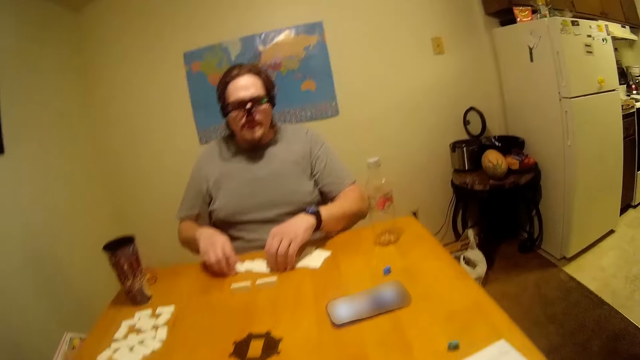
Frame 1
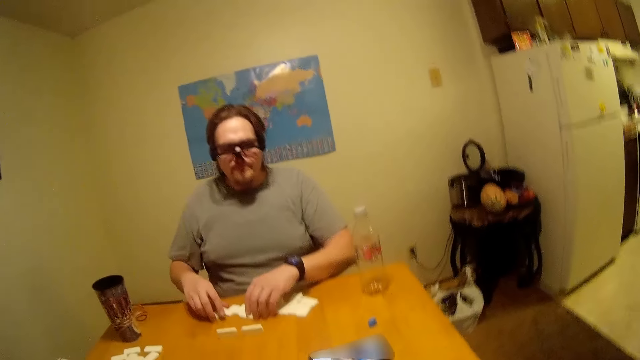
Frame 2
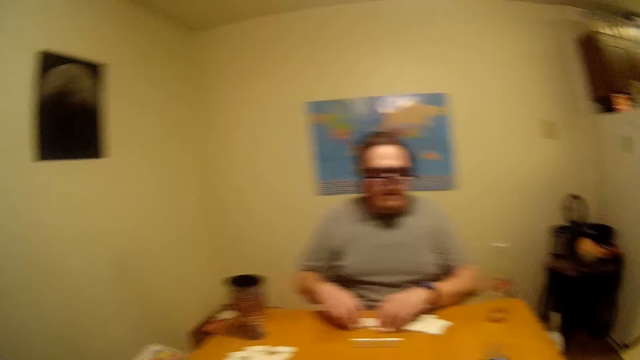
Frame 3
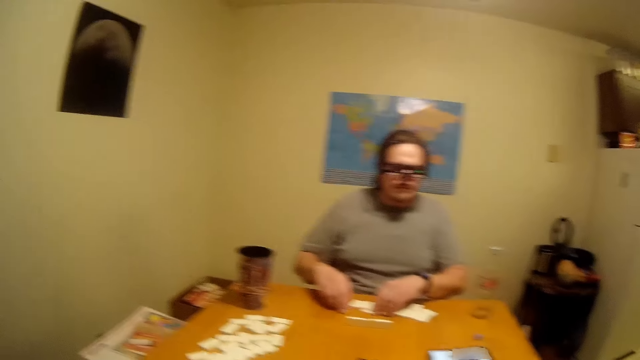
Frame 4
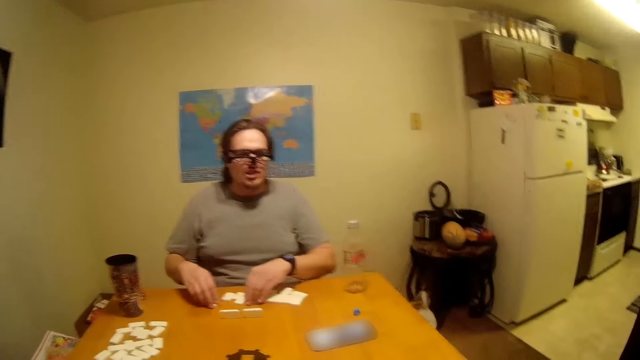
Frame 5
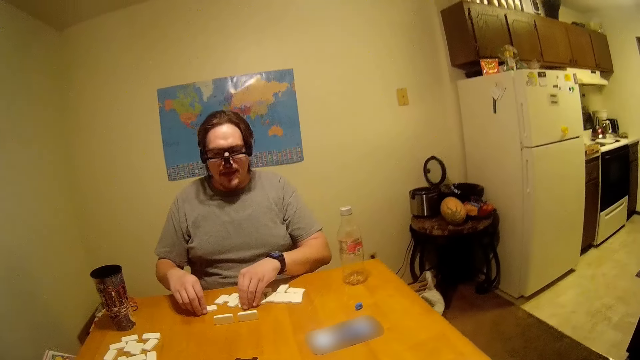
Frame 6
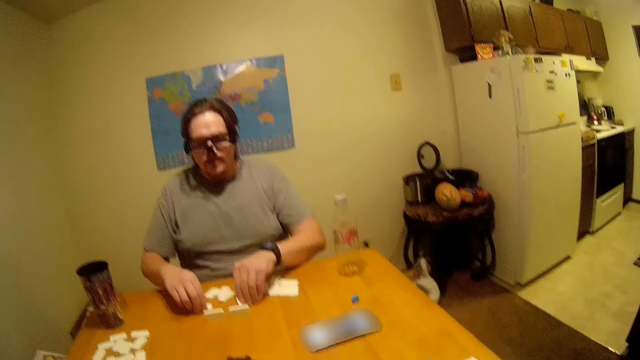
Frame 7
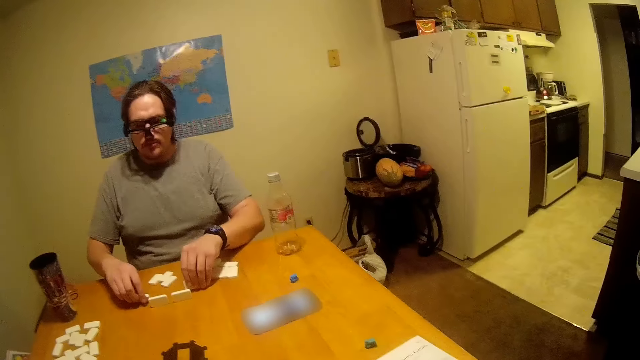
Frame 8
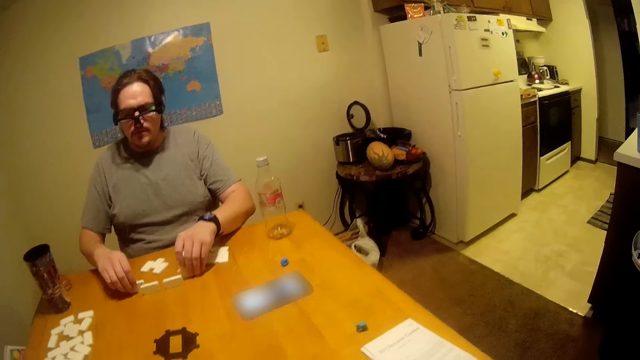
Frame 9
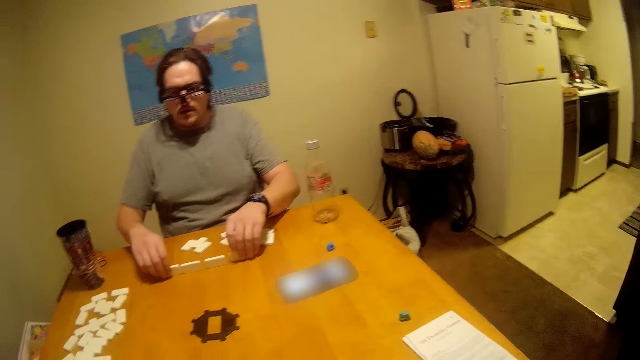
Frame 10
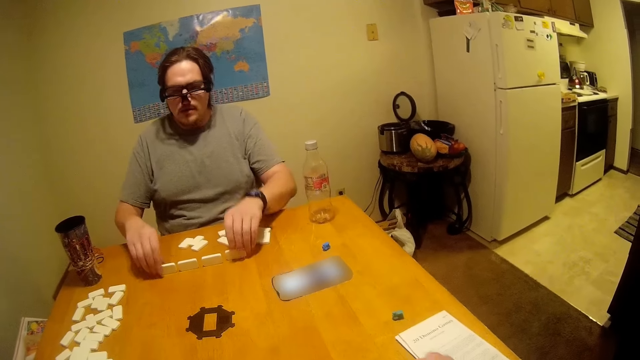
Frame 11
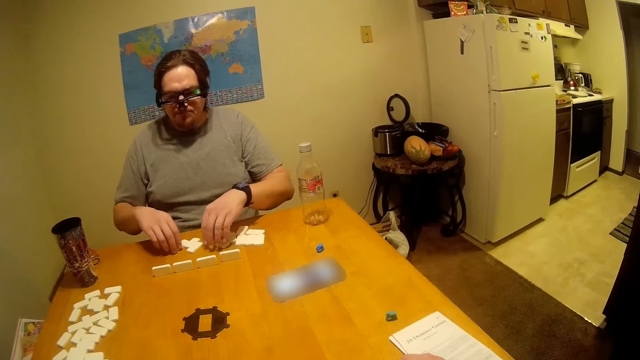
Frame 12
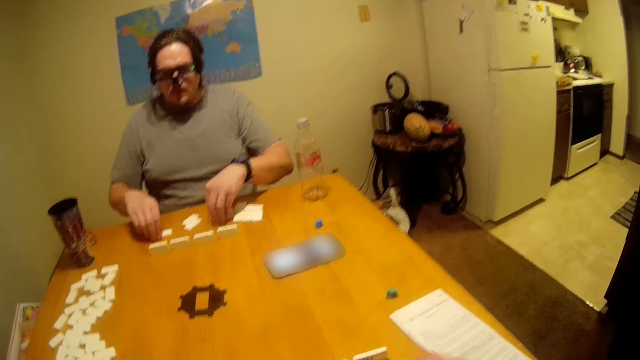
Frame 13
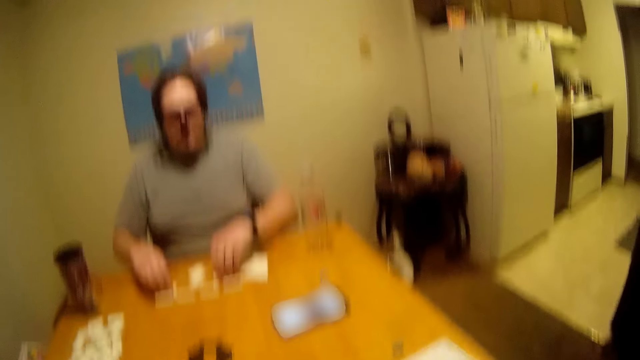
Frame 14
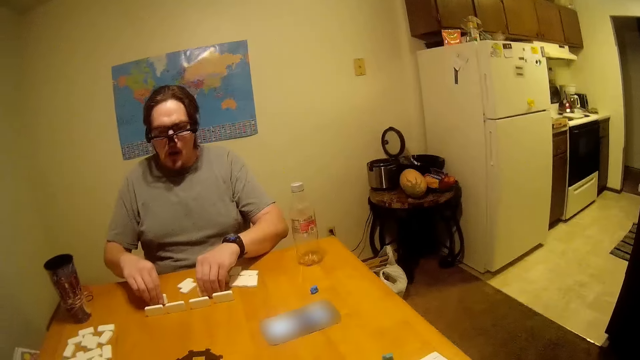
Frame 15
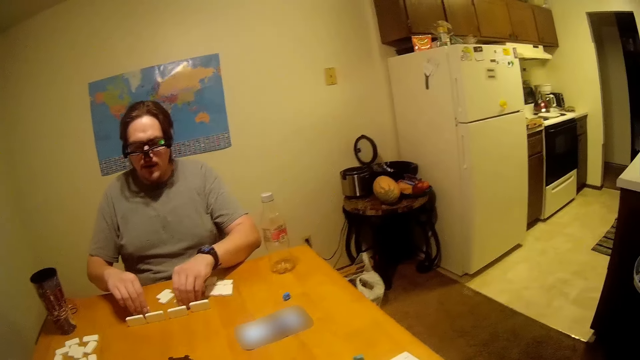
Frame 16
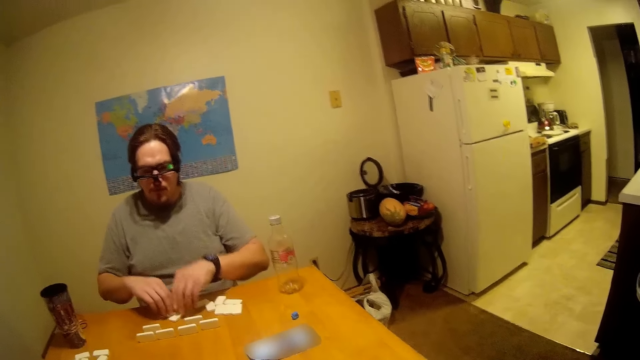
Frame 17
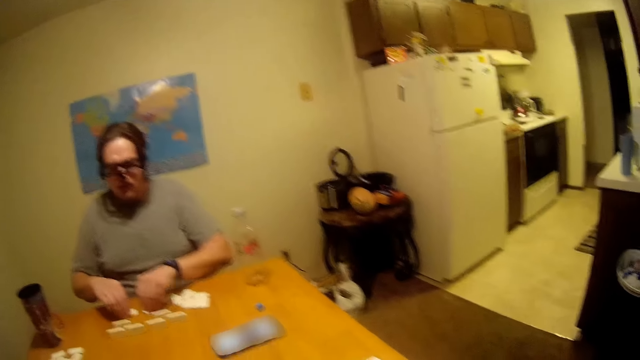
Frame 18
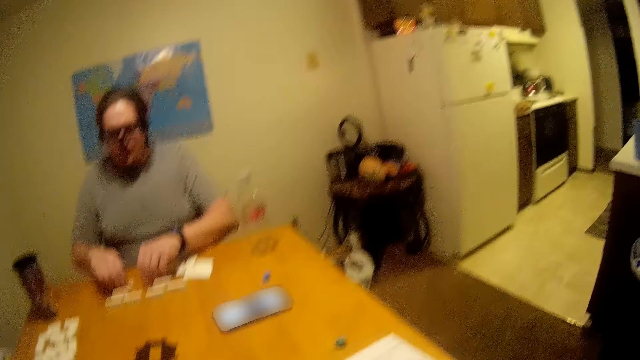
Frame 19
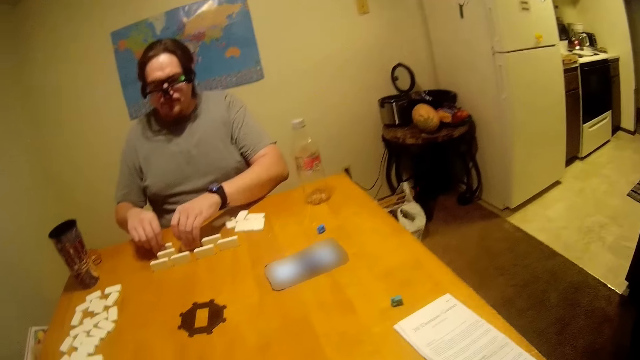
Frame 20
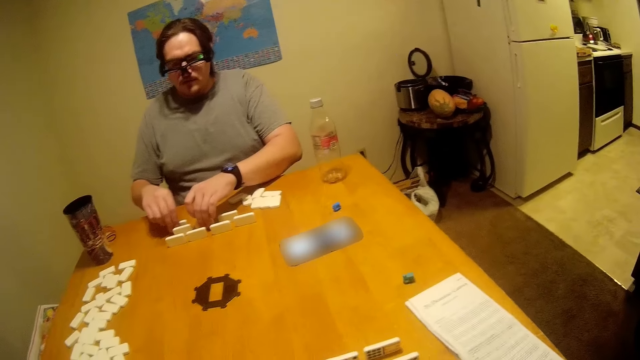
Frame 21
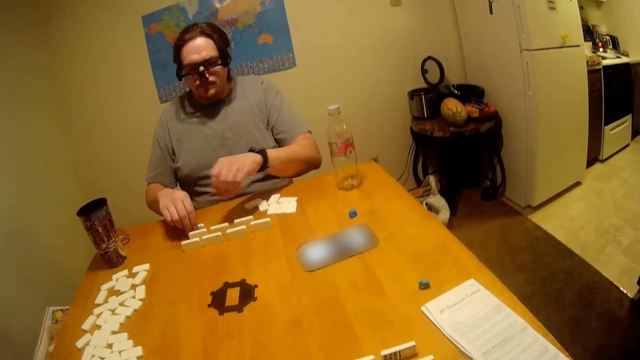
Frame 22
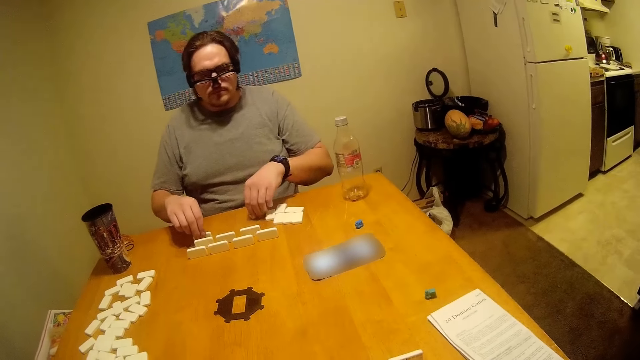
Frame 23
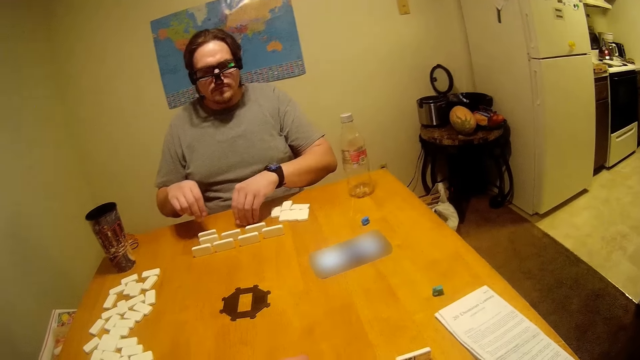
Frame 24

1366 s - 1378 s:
A man talks. The man listens to phone instruction. The camera wearer listens to phone instruction. The man arranges the dominoes. The man listens to phone instruction.

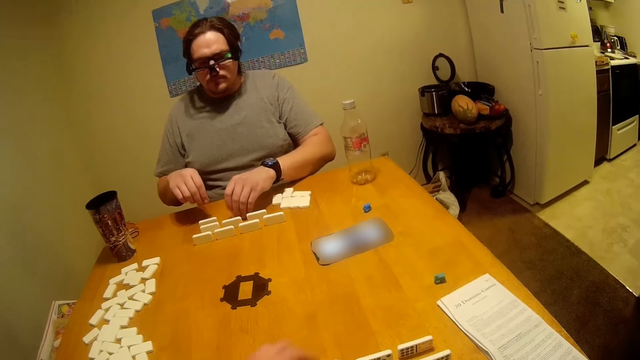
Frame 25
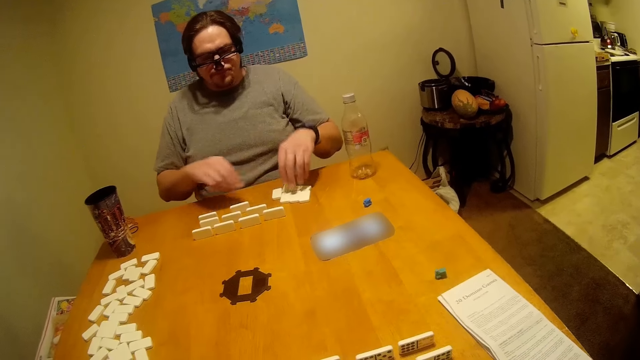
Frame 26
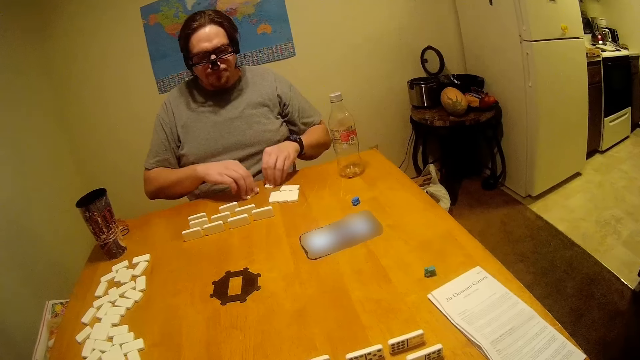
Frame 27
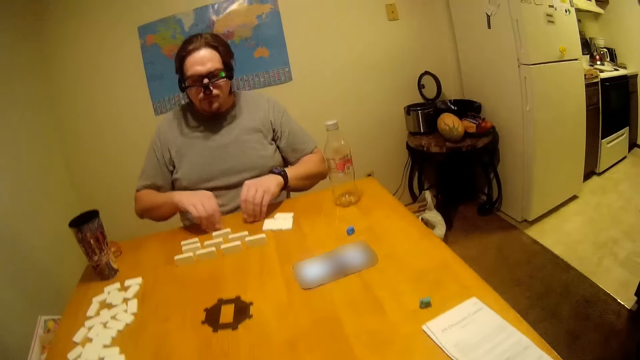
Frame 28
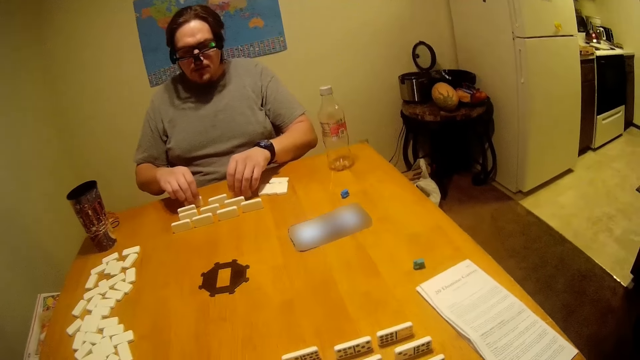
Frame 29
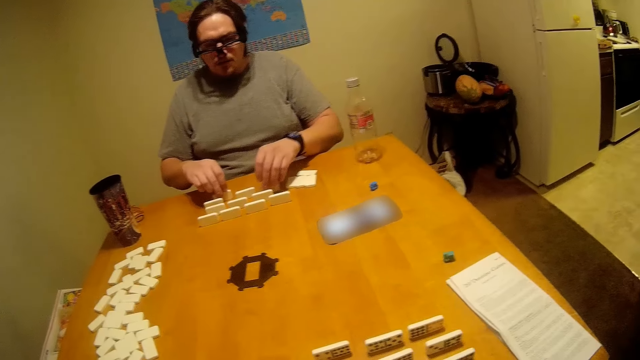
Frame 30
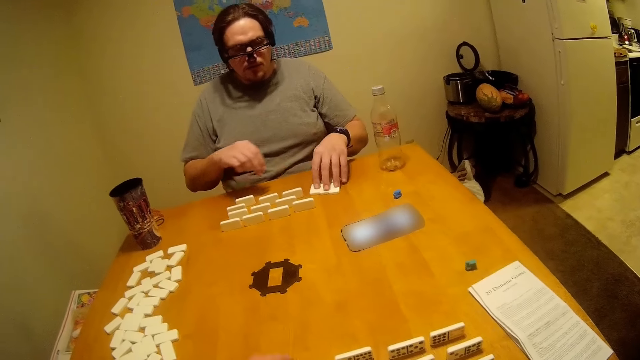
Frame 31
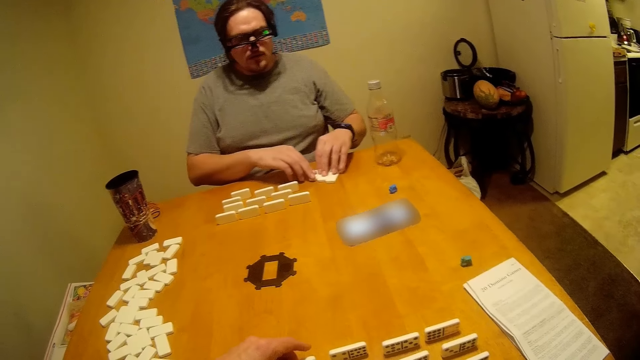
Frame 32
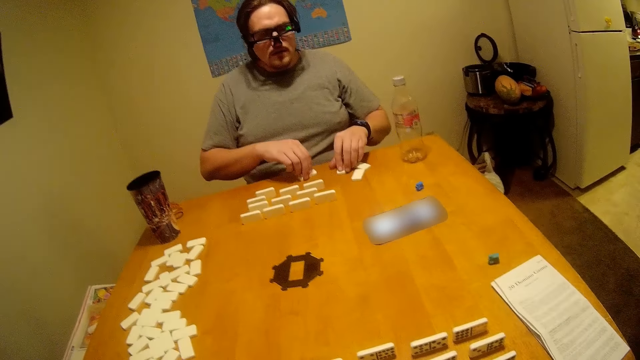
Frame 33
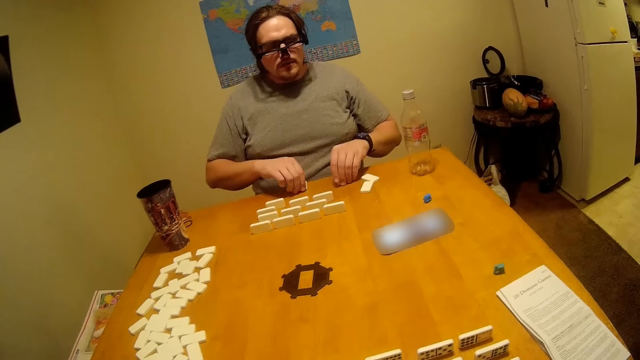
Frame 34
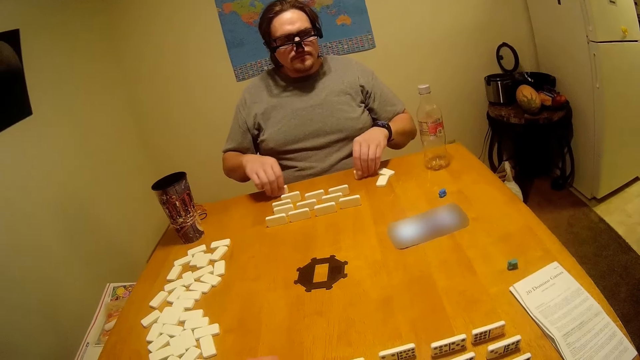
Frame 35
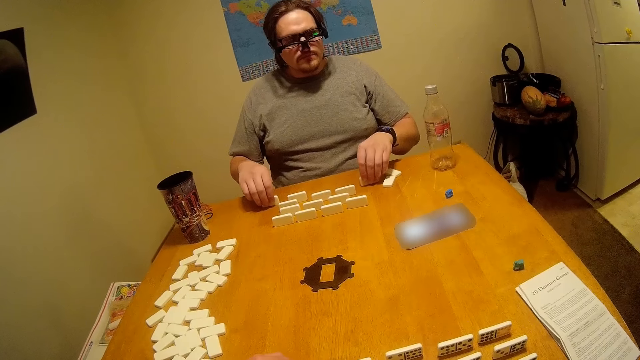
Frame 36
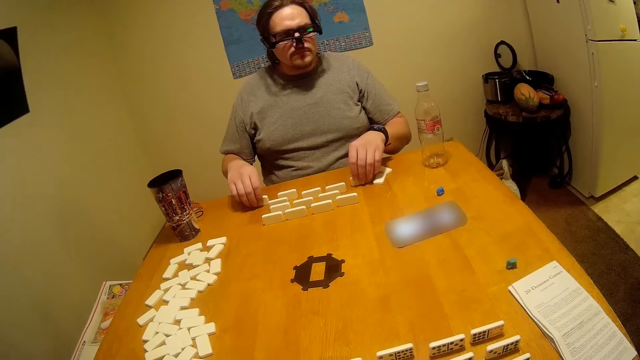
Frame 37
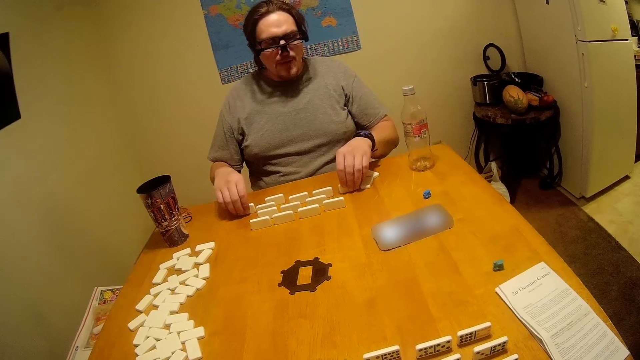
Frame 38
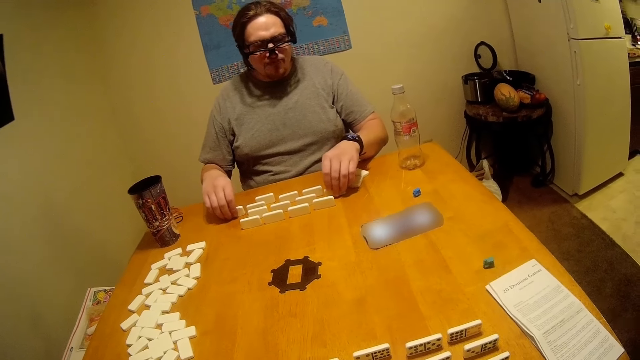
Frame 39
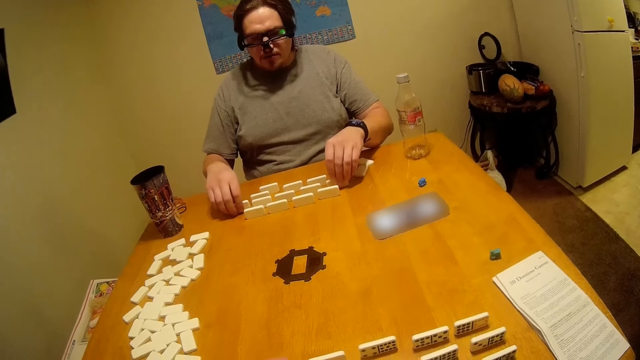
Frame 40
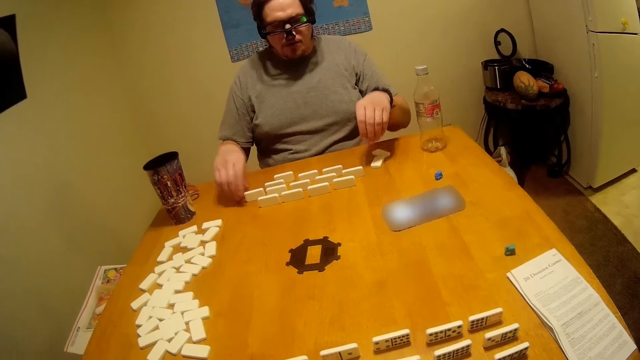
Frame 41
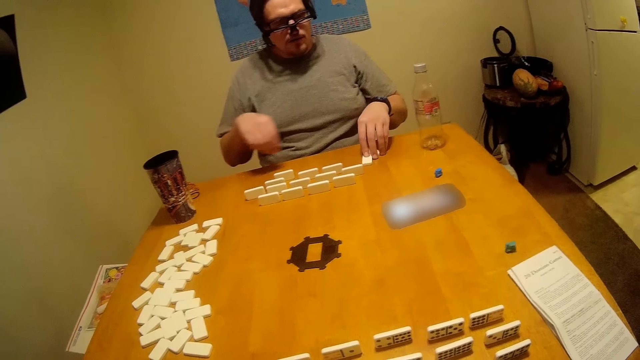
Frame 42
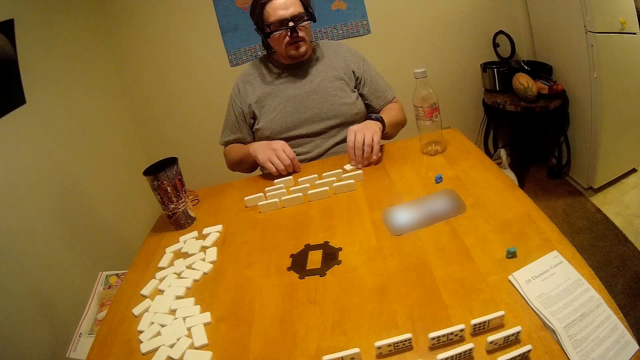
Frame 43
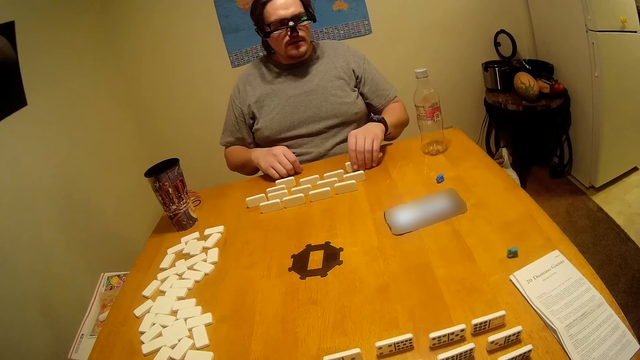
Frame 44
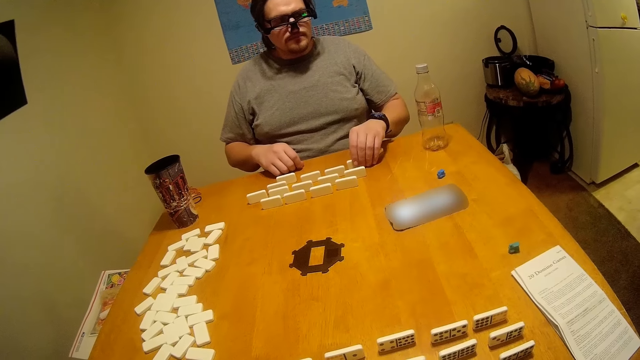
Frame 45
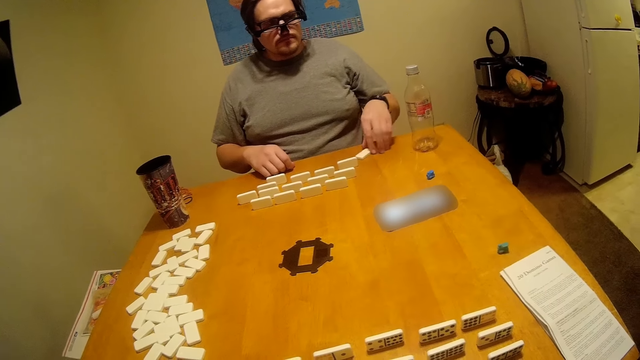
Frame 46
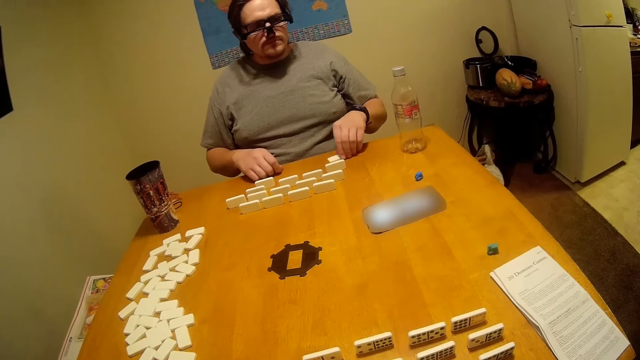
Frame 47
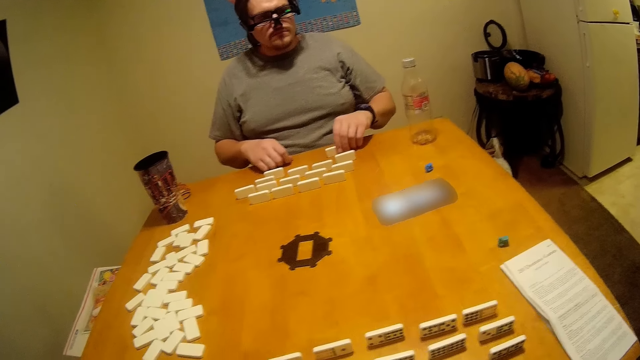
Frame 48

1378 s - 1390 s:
A man talks. The man arranges the dominoes. The man listens to phone instruction. The camera wearer listens to phone instruction.
